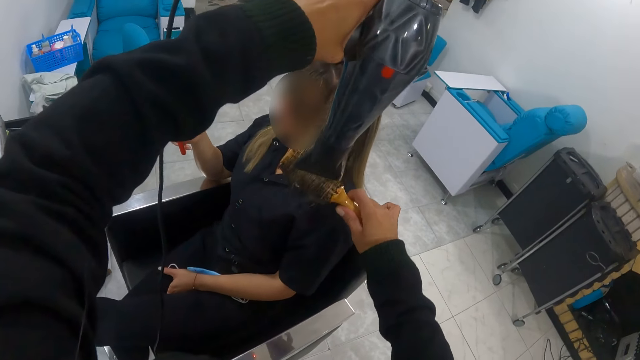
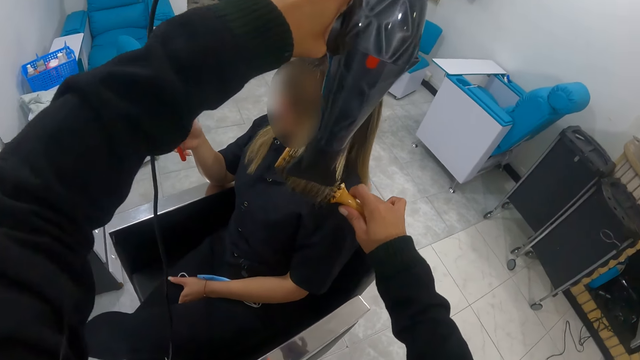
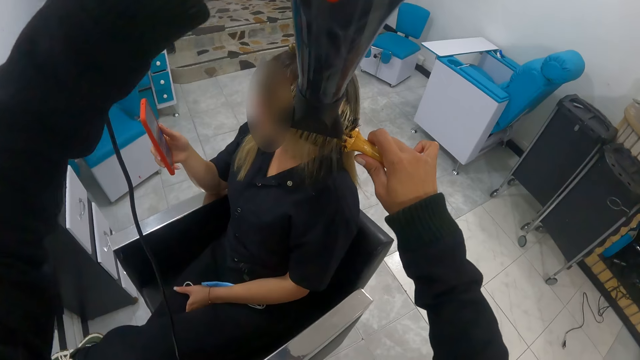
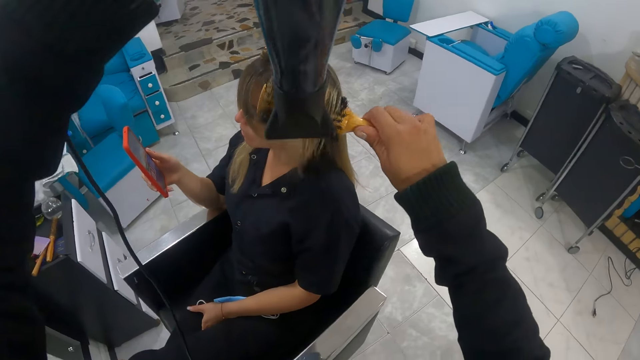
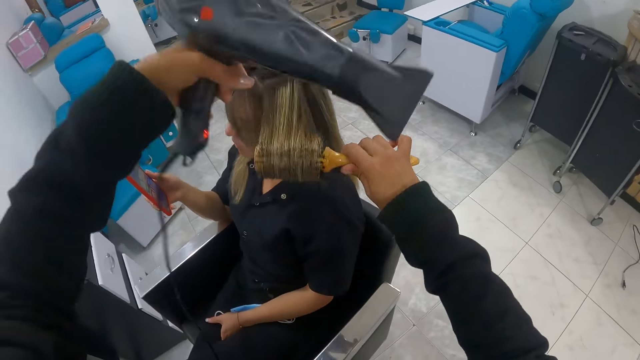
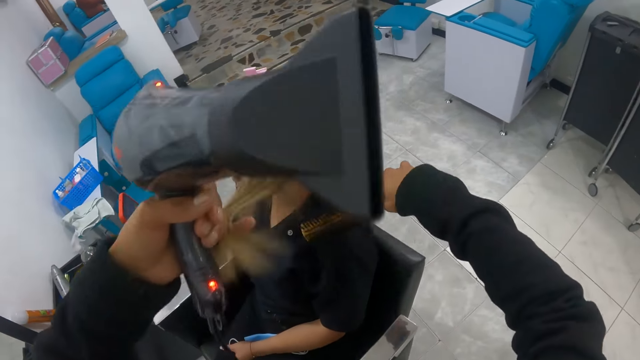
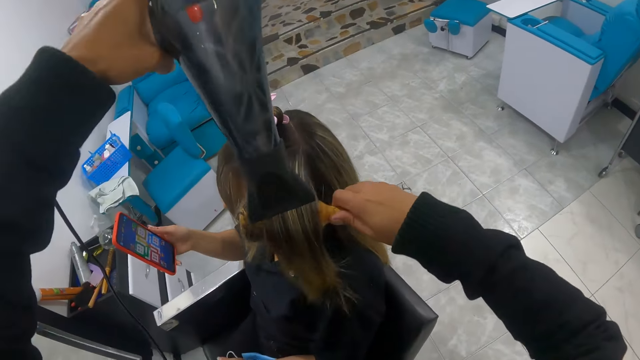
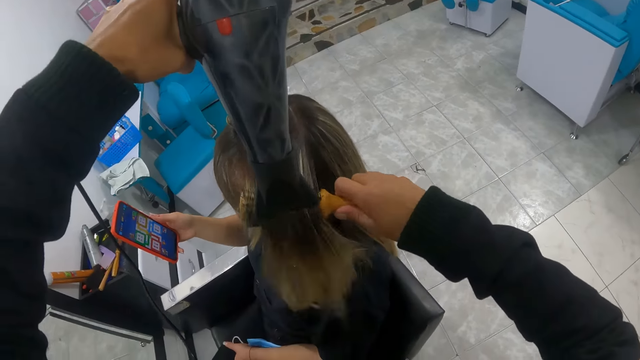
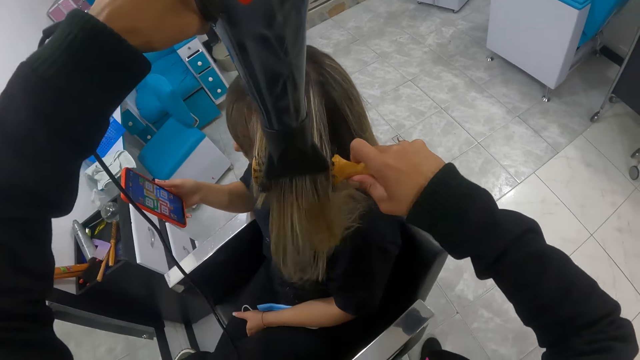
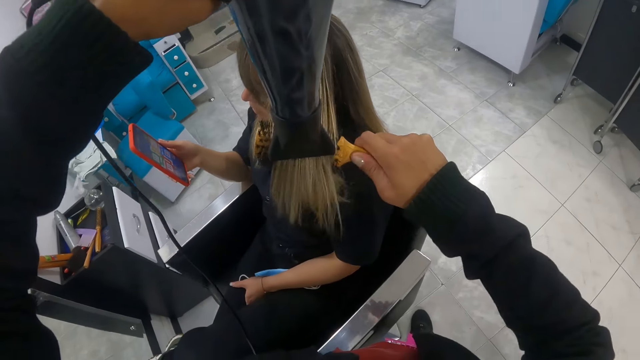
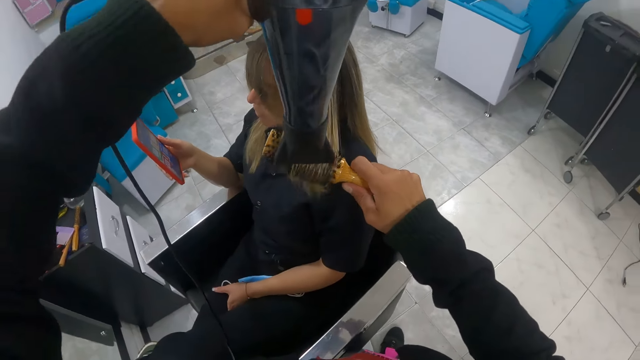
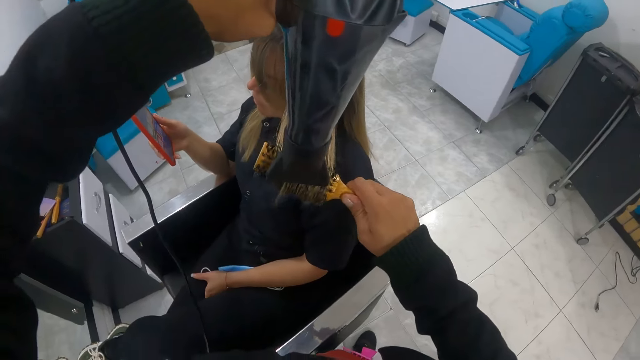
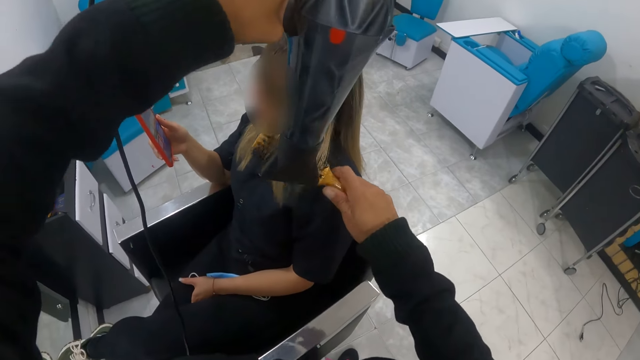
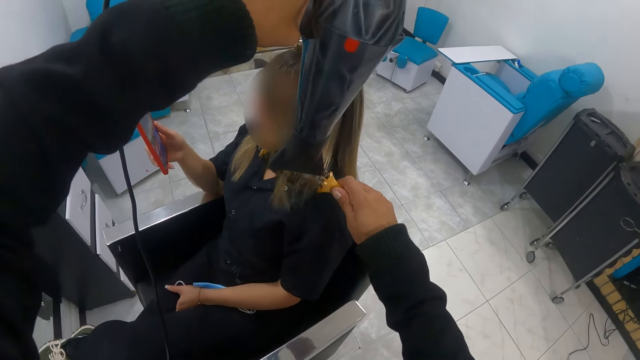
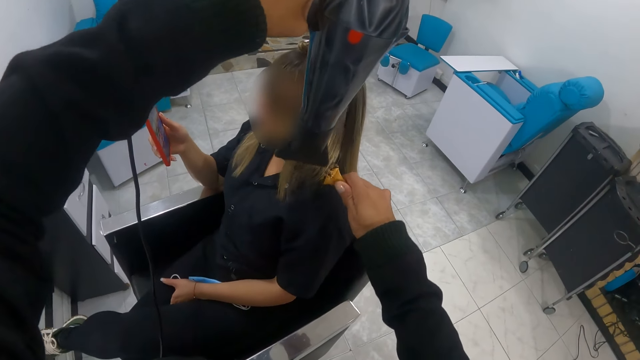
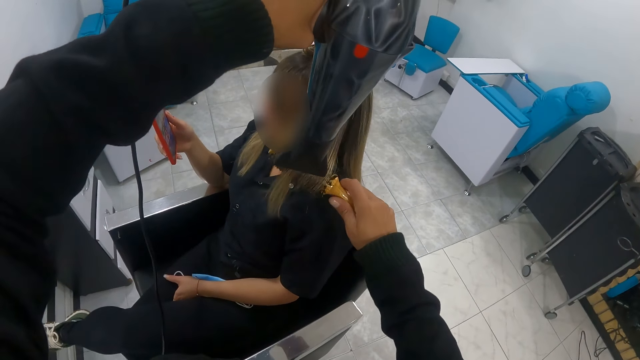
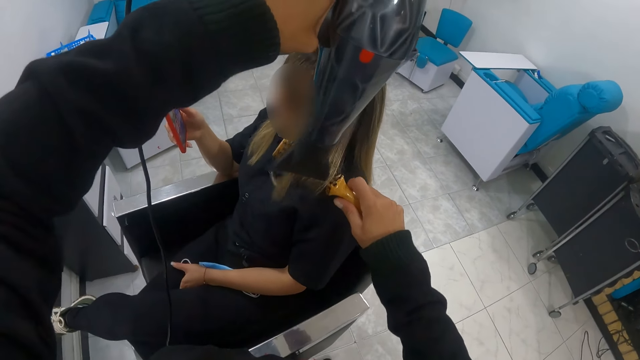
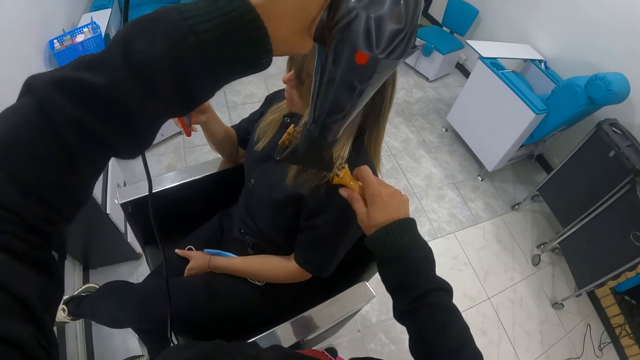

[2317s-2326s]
The camera wearer shakes the blow dry machine with her left hand. She lifts the blow dry machine with her left hand. She lifts the straightener with her right hand. She removes the blow dry machine from the hair with her left hand. She straightens the hair with her left hand. She removes her left hand from the hair. She twists the straightener with her right hand. She pulls the straightener on the hair with her right hand. She shakes the blow dry machine around the hair edges with her left hand. A person looks at the phone.

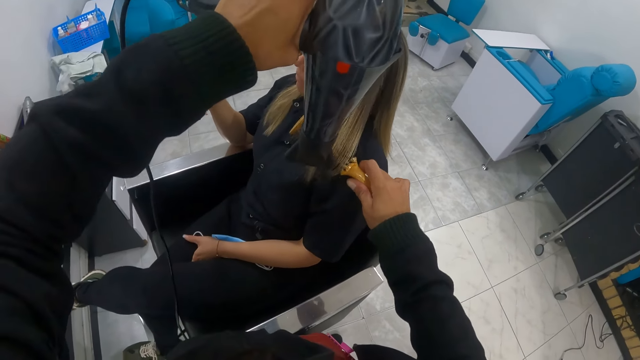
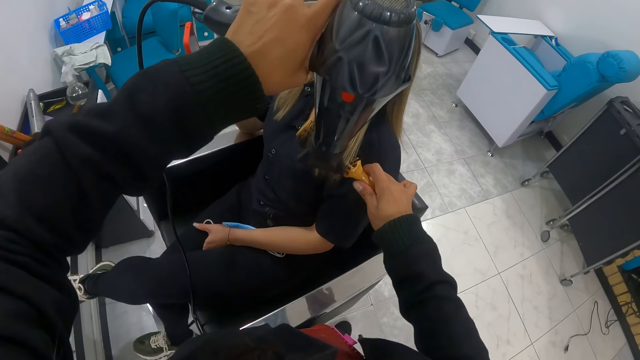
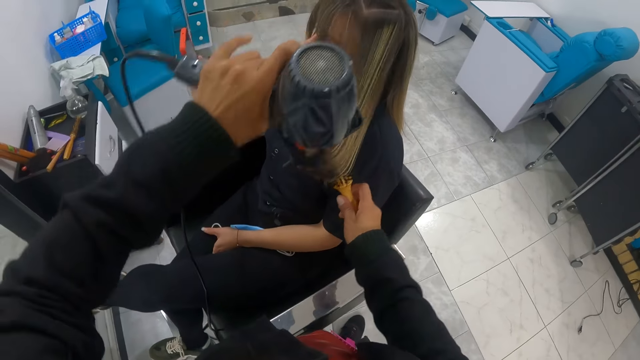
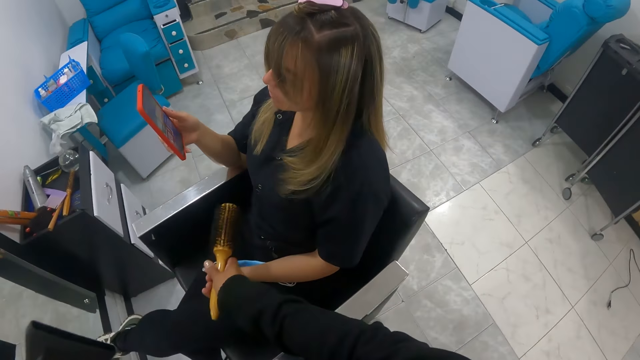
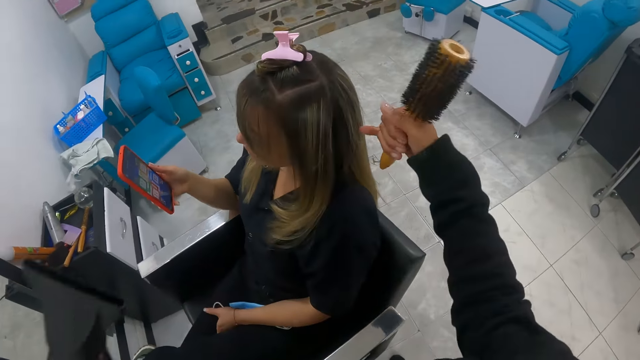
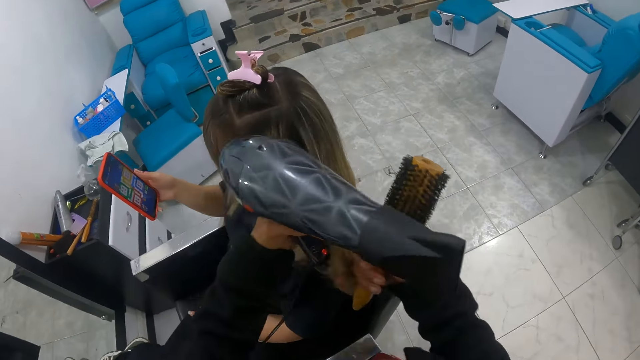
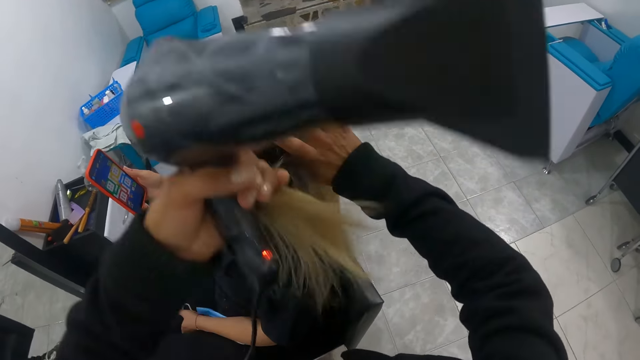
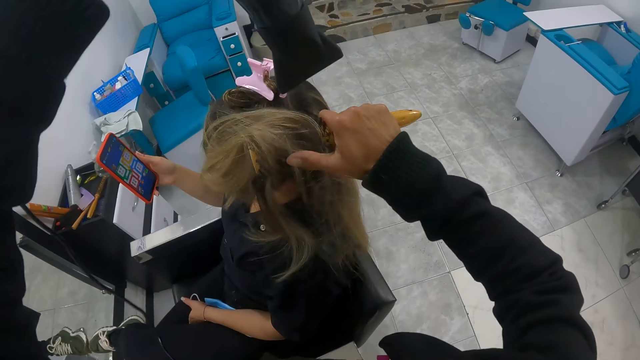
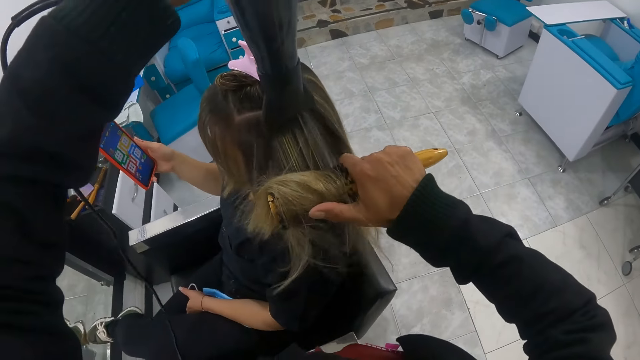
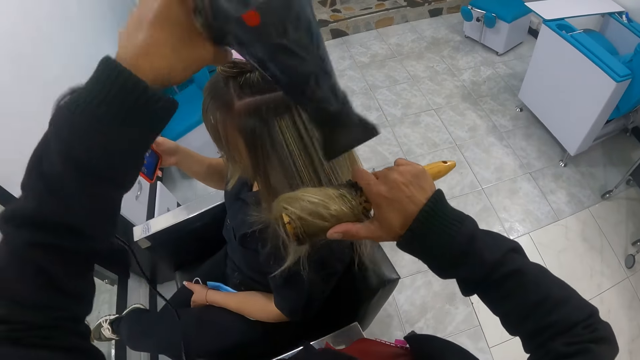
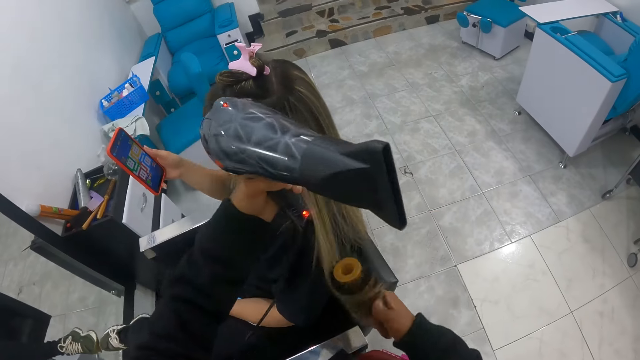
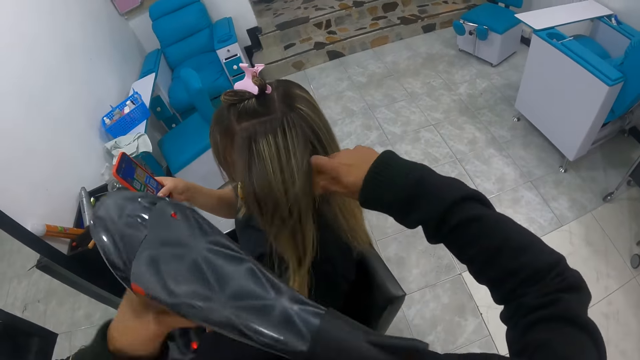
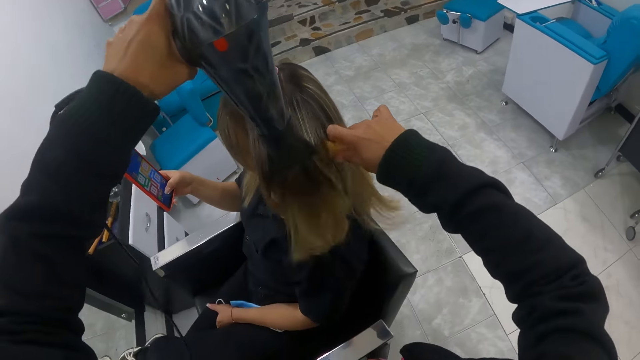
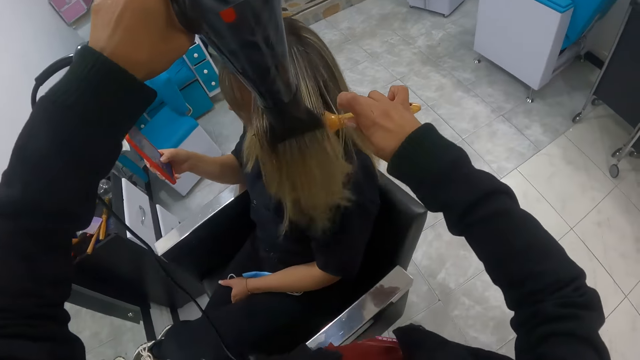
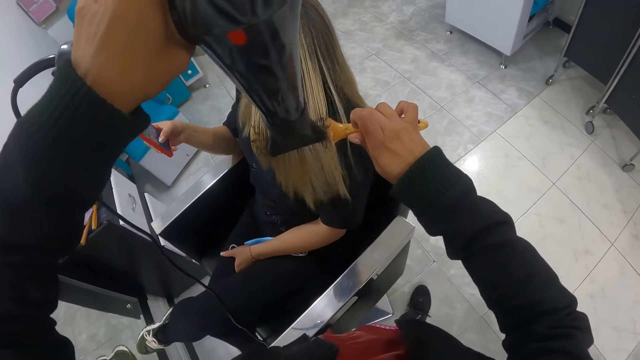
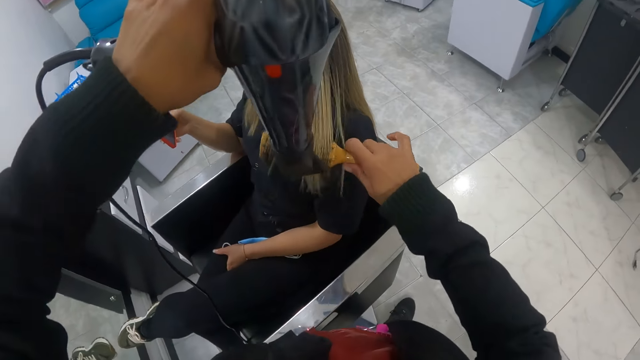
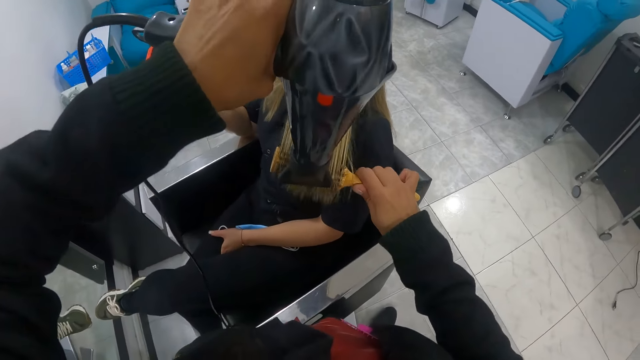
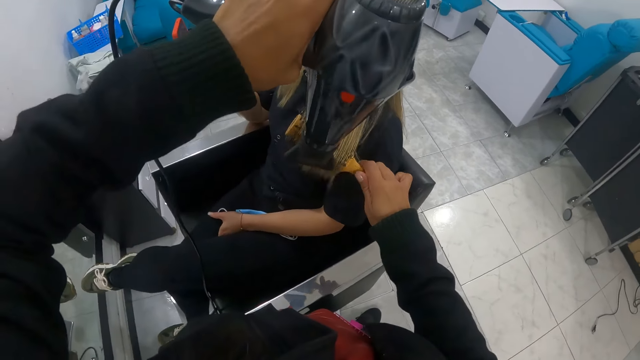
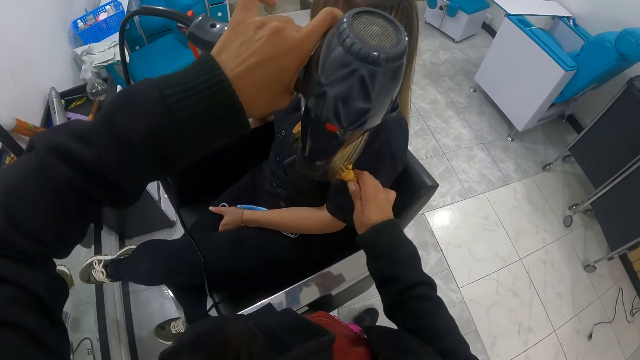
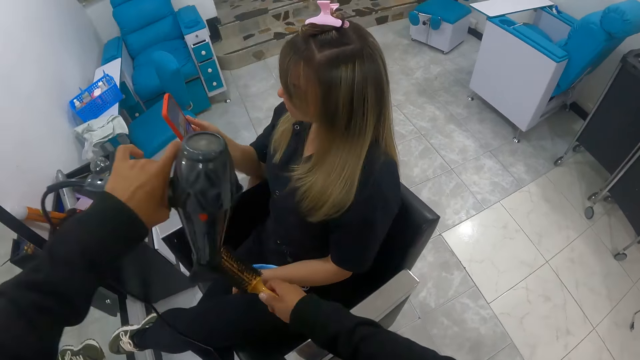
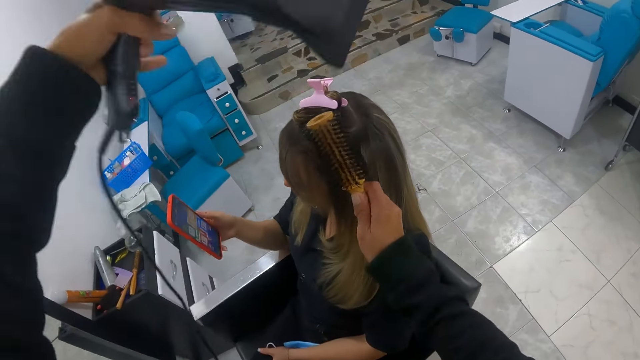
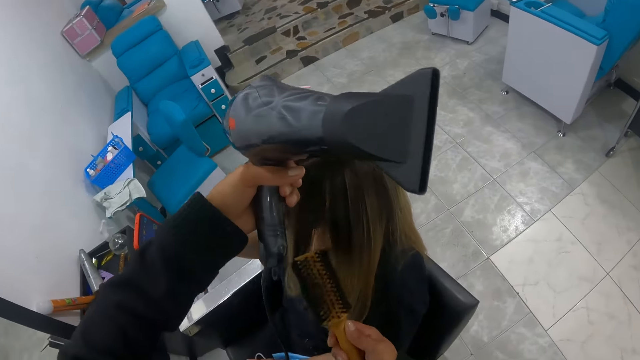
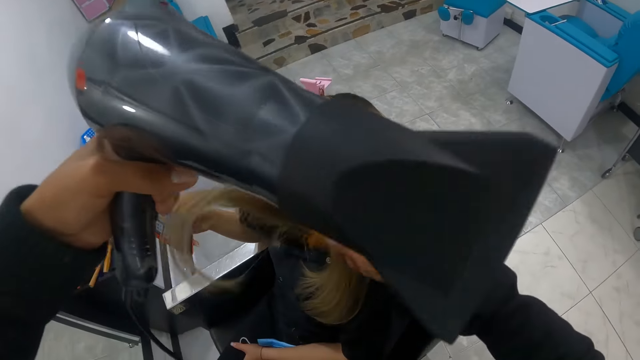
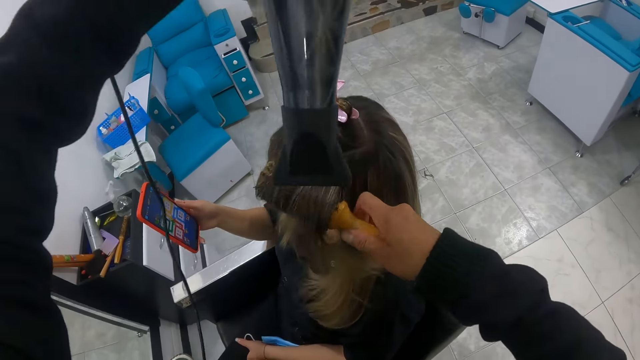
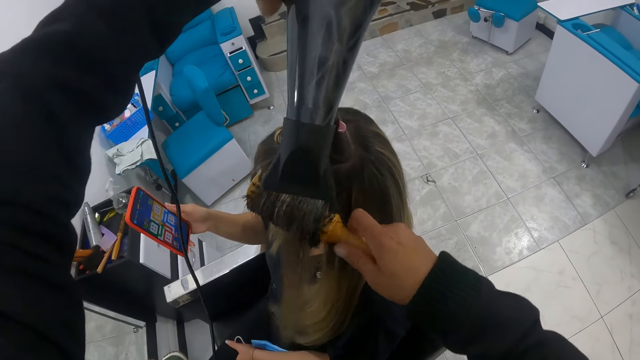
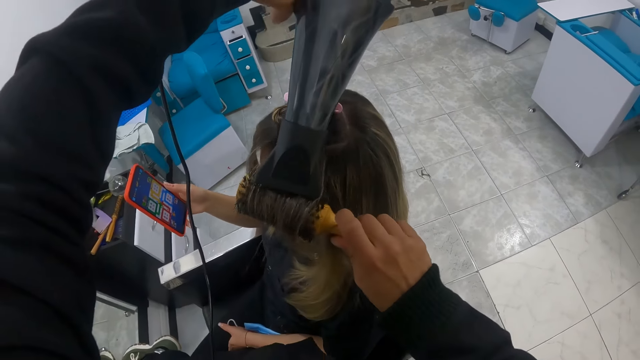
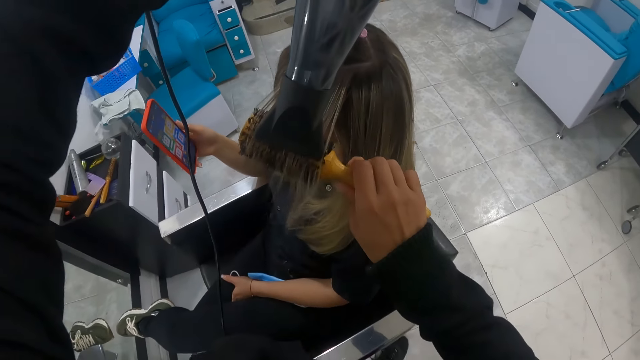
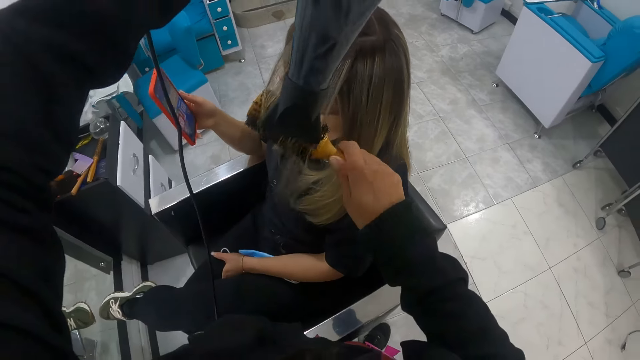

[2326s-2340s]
The camera wearer twists the hair straightener around the edges of the hair with her left hand. She removes the blow dry machine from the hair. She removes the hair straightener from the hair with her right hand. She touches the hair with both hands. She pulls the hair up with her left hand. She straightens the hair with the hair straightener in her right hand. She blows the hair with the blow dry machine in her left hand. She straightens the hair with her left hand. She blows the edges of the hair using the blow dry machine in her left hand. She pulls the blow dry machine on the hair with her left hand. She pulls the straightener on the hair with her right hand. She removes the blow dry machine from the hair with her left hand. She removes the straightener from the hair with her right hand. She pulls the hair with her left hand. She twists the straightener around the hair. She blows the hair using the blow dry machine in her left hand.
